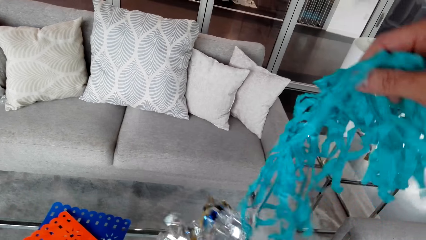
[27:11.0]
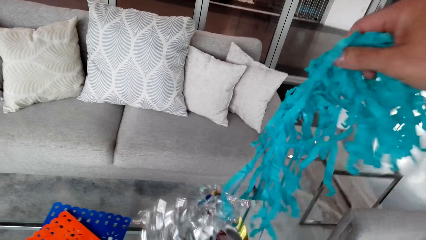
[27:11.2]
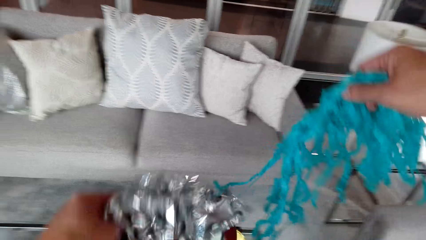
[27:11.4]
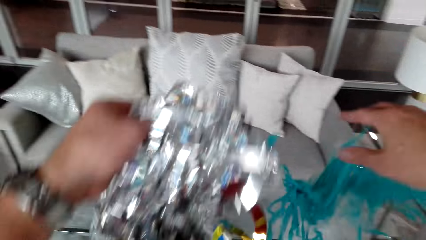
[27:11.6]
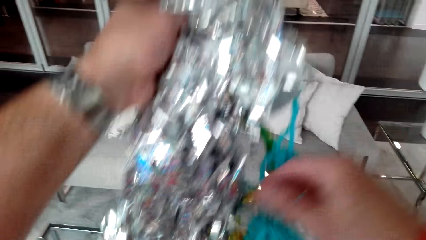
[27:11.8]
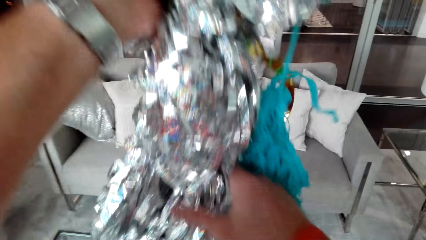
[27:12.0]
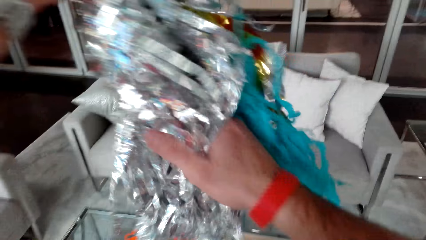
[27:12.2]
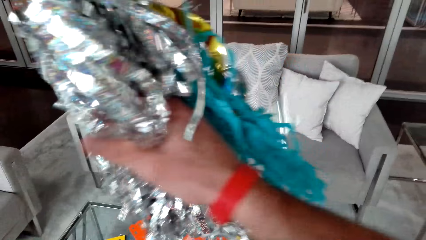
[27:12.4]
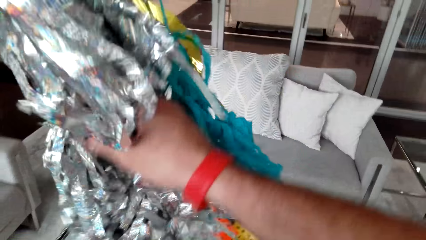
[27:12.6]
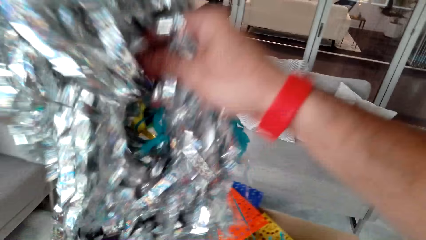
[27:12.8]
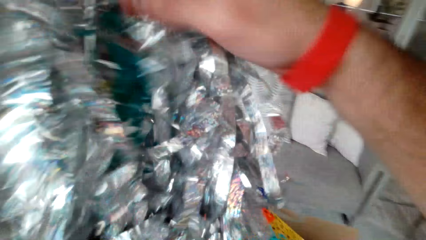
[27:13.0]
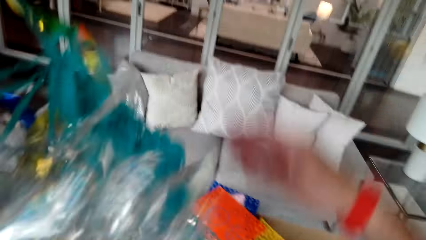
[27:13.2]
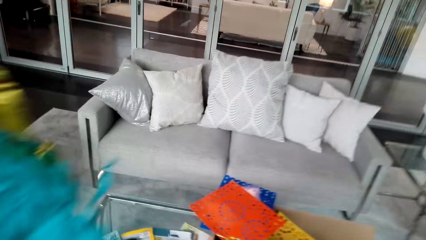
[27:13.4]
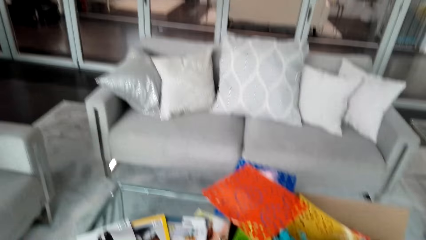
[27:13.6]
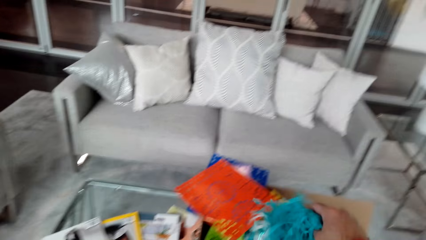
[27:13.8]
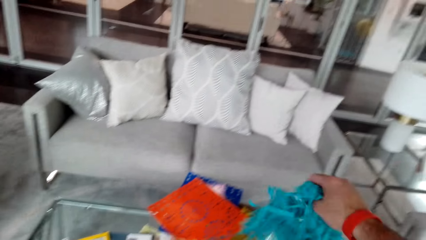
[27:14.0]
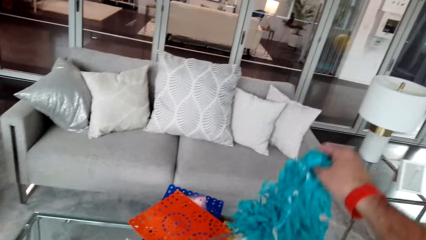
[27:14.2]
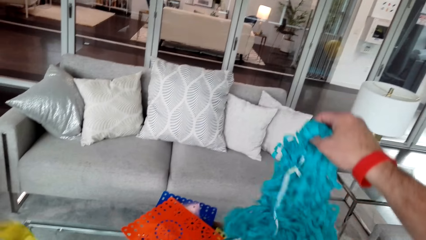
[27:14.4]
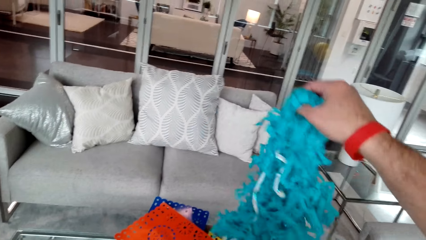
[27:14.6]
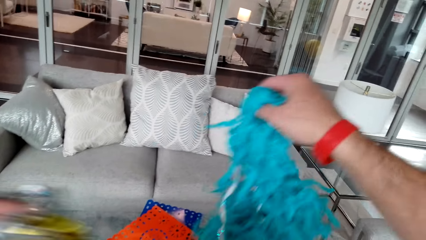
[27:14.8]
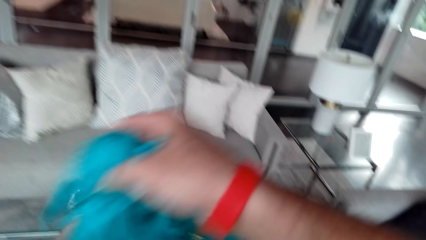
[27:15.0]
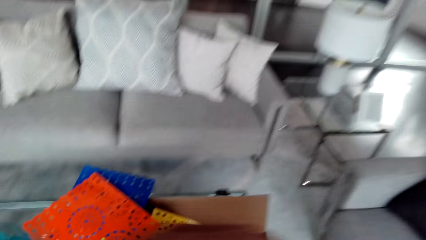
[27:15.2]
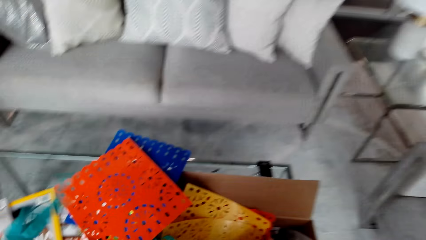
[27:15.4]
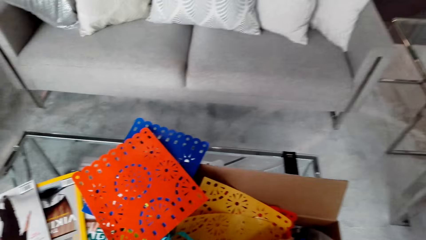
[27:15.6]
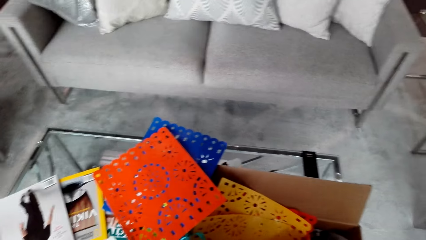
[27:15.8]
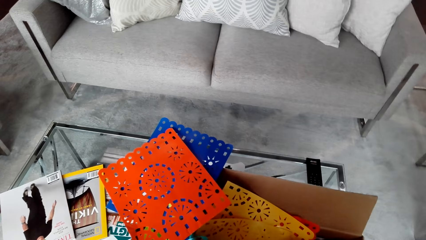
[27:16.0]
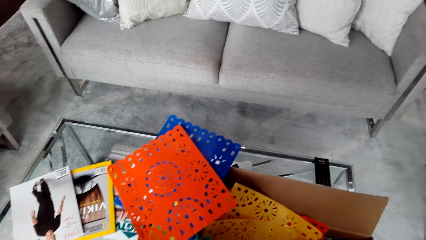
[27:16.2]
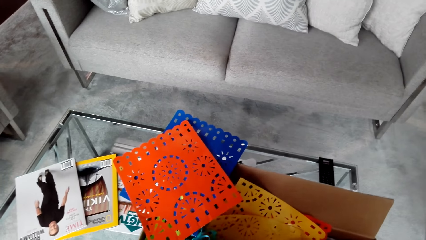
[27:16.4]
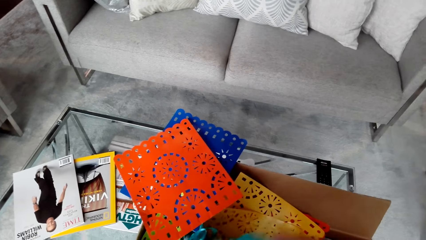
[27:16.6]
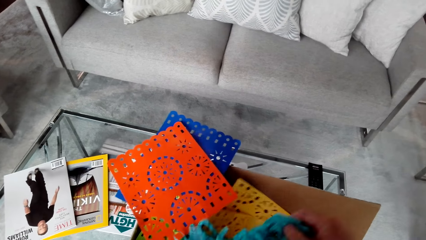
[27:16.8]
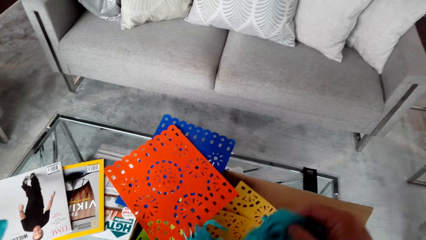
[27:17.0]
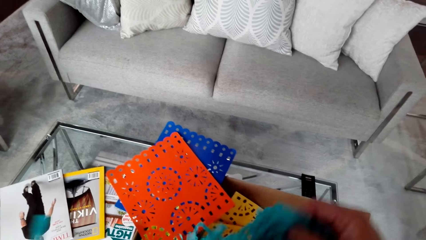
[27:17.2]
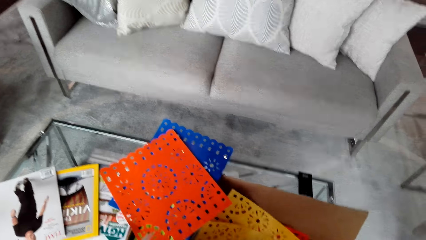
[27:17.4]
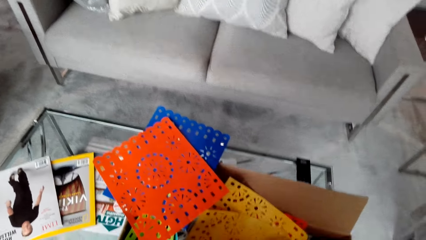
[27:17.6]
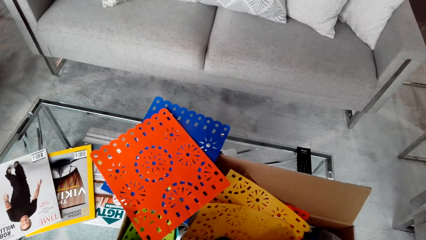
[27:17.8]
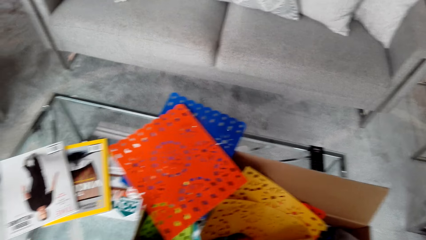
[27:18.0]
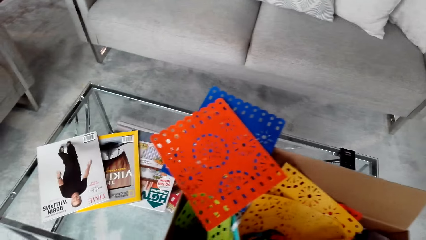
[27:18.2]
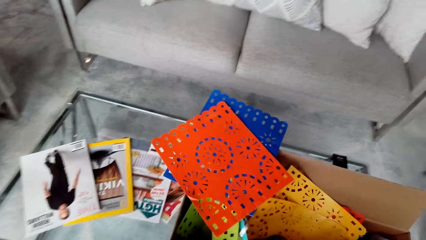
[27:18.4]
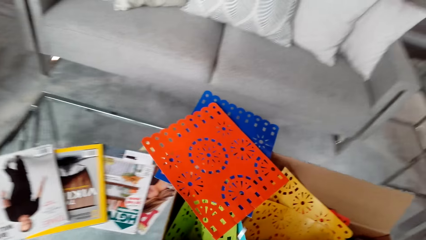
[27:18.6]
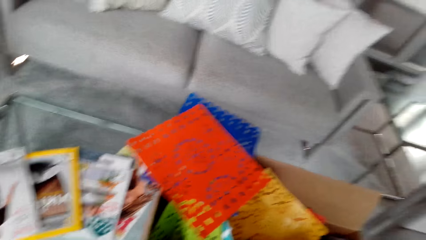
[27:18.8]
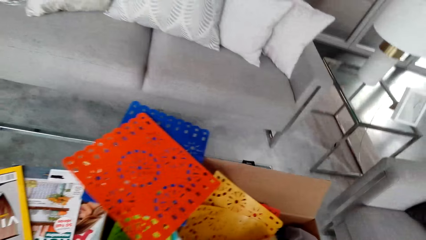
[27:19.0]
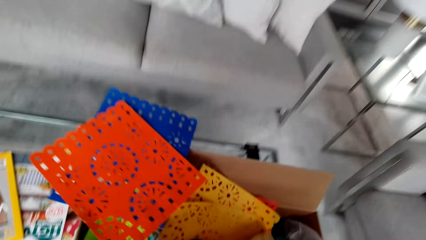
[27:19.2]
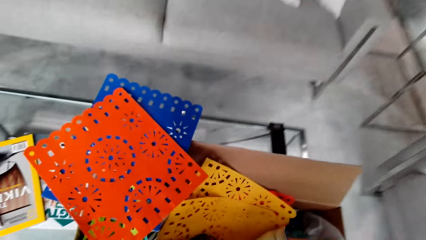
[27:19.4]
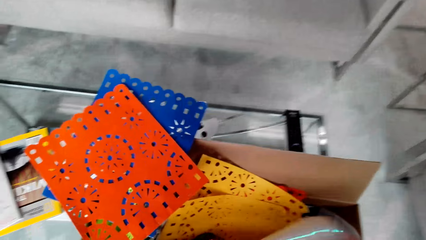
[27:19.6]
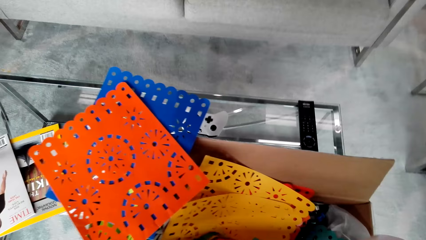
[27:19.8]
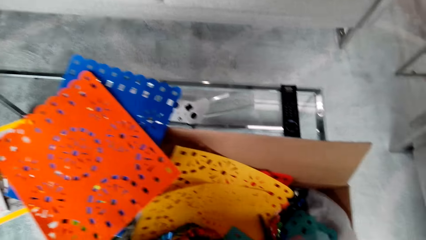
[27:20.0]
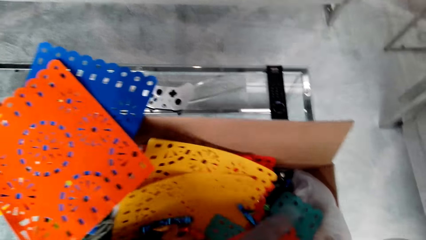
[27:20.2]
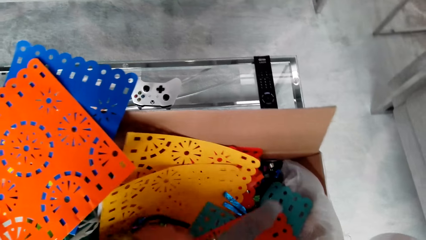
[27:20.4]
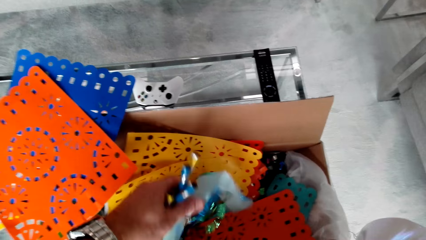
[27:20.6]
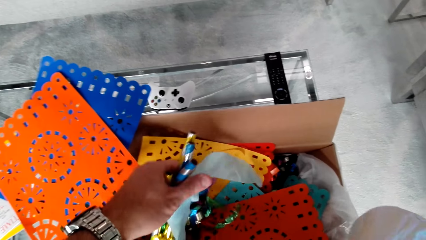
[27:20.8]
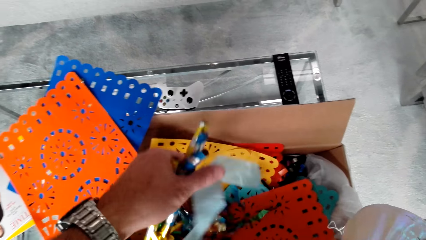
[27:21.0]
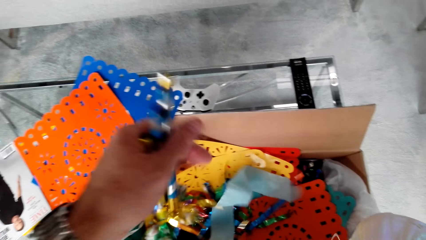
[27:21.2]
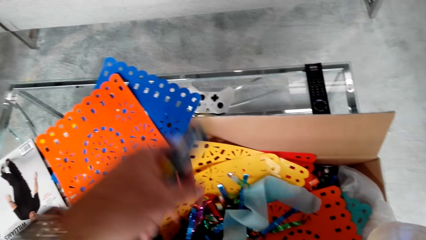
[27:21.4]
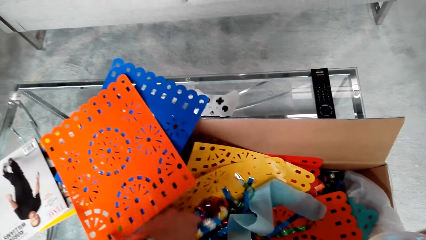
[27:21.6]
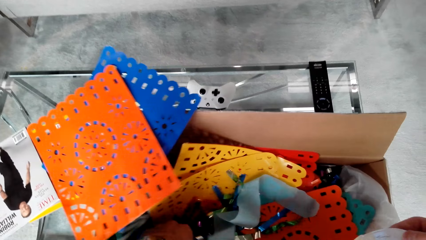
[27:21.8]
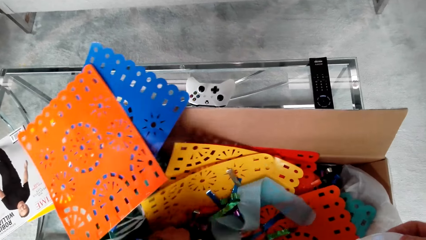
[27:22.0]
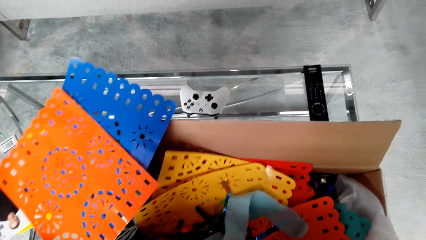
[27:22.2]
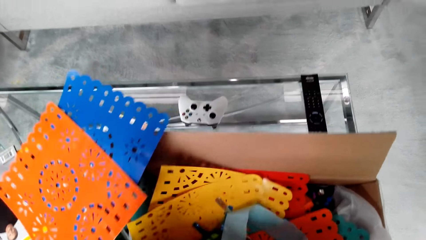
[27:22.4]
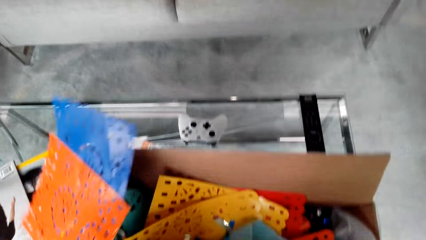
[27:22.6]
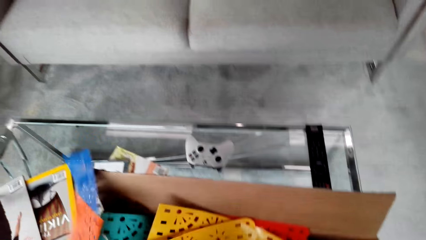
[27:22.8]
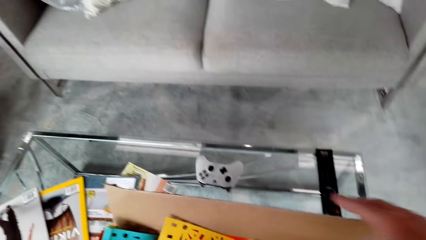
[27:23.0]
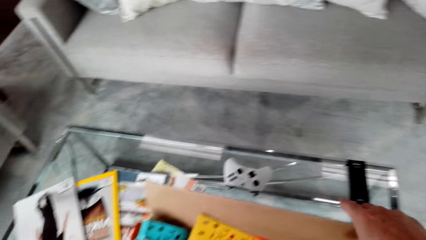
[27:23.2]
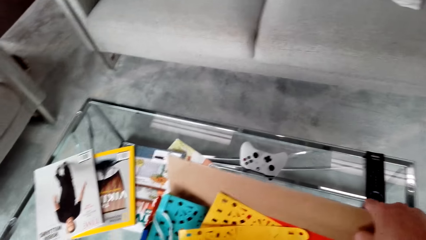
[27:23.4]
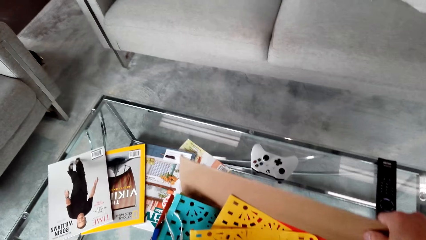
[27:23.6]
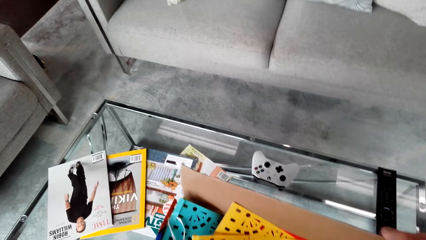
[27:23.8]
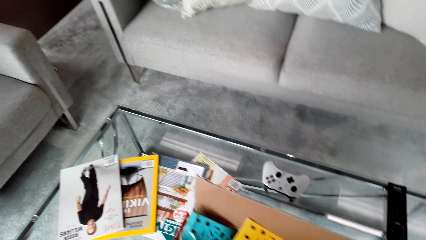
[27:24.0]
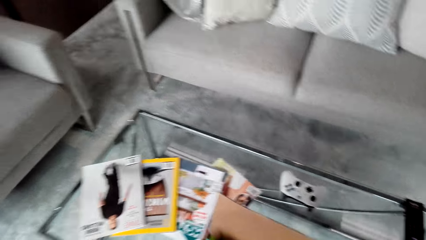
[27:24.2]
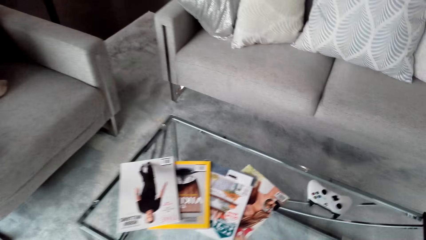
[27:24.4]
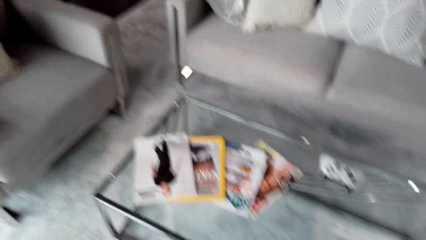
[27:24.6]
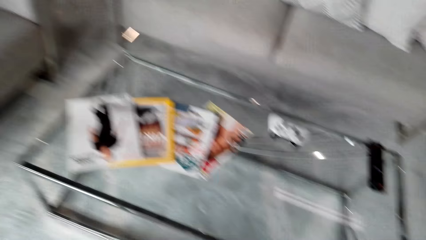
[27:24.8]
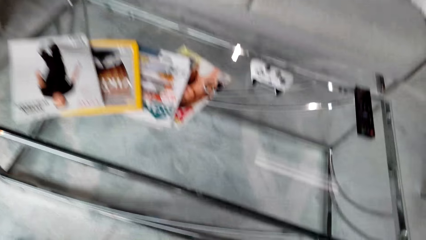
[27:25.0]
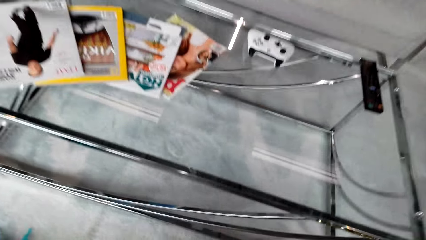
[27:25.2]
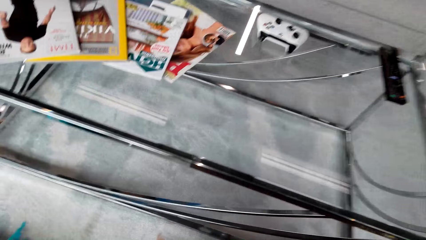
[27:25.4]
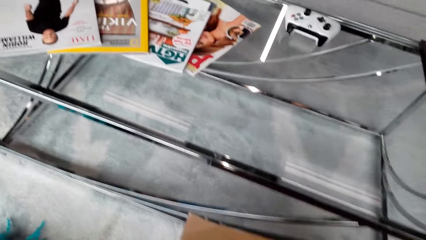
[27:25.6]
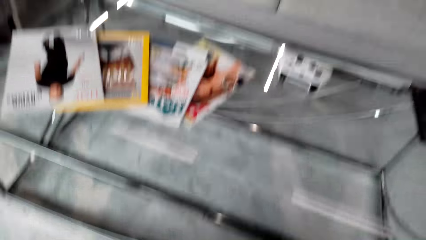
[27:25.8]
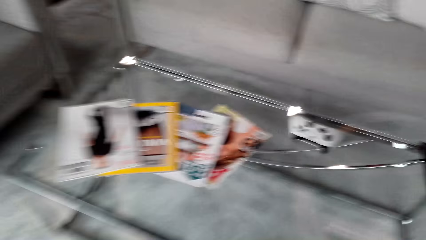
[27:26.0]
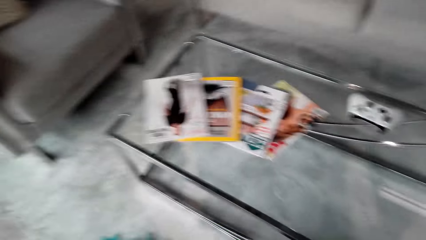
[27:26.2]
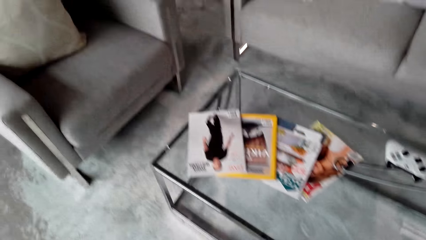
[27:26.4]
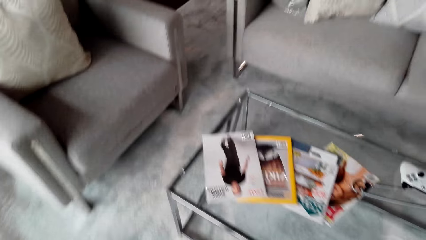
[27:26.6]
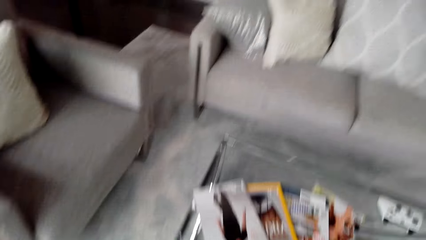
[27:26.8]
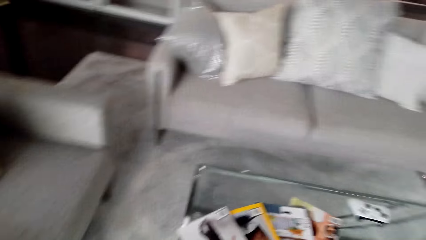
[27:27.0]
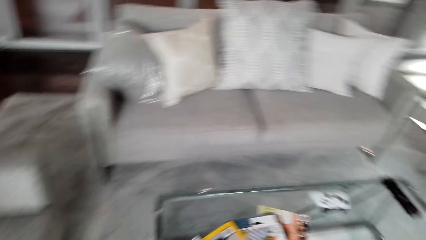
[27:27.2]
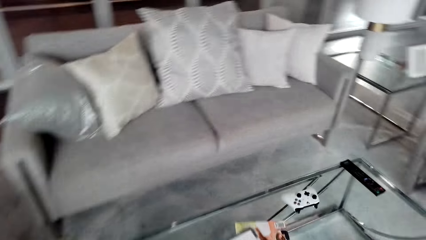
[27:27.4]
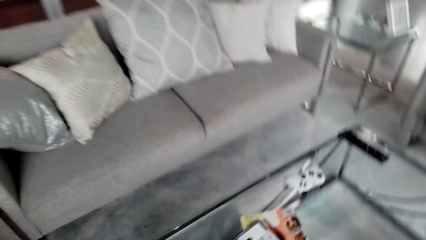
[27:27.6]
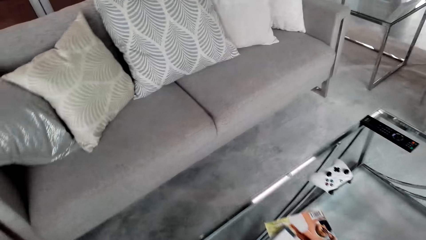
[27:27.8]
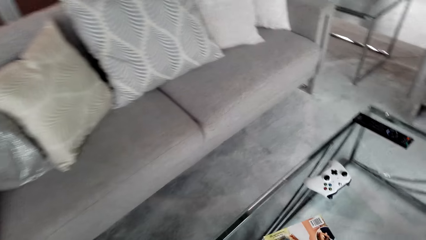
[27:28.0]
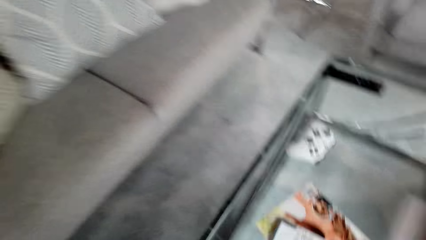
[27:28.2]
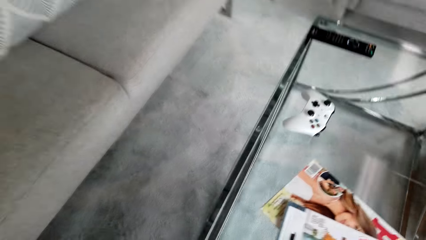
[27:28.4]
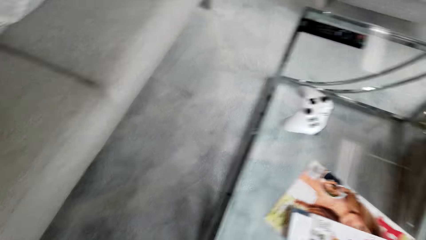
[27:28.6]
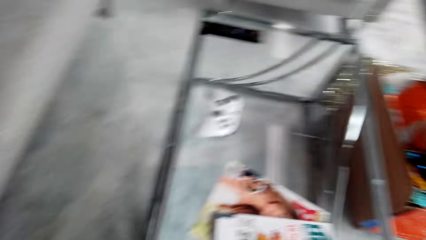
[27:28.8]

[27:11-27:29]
The camera wearer picks up a party blower. They pick up the box of party decorations. They put the box down. They move around.
